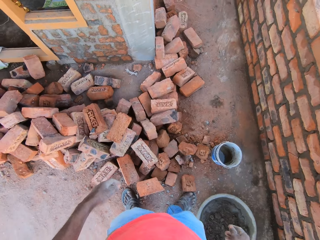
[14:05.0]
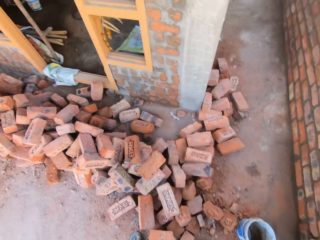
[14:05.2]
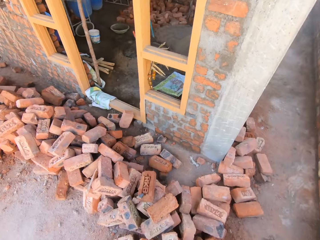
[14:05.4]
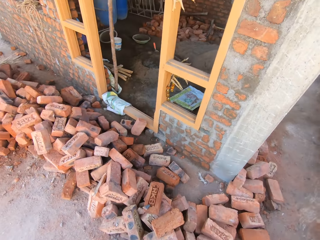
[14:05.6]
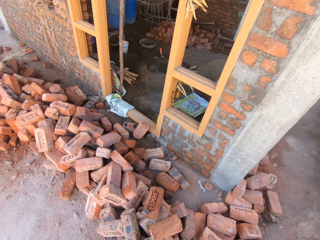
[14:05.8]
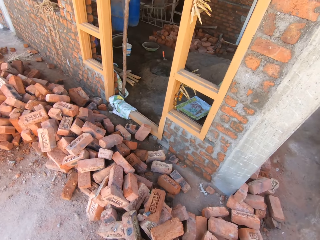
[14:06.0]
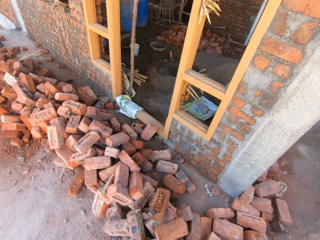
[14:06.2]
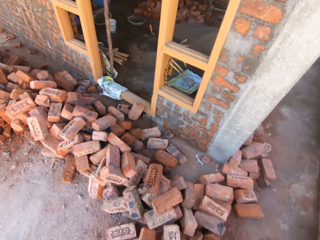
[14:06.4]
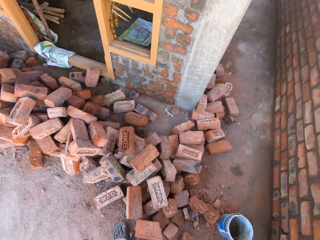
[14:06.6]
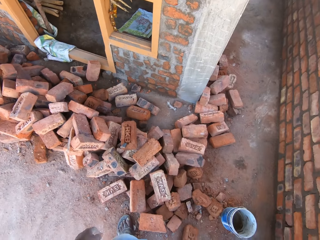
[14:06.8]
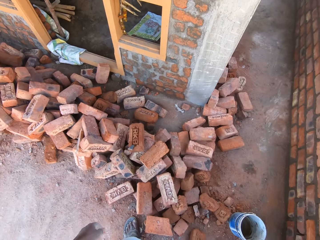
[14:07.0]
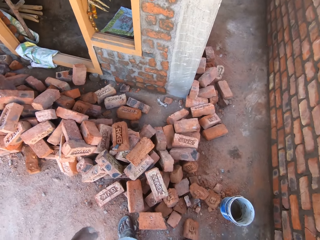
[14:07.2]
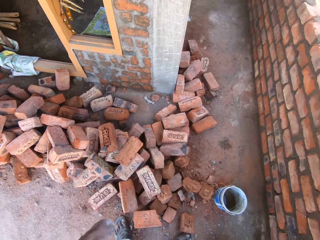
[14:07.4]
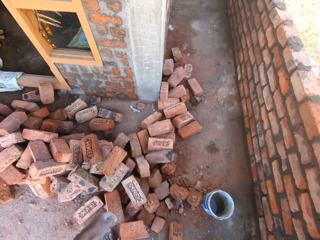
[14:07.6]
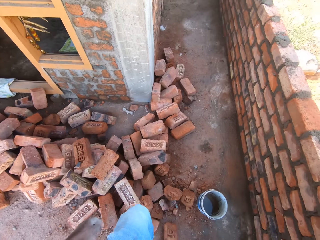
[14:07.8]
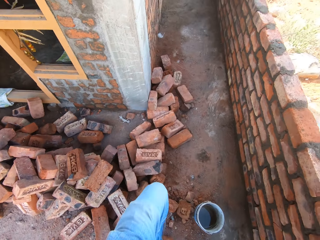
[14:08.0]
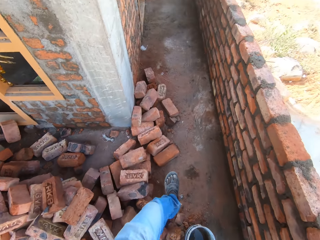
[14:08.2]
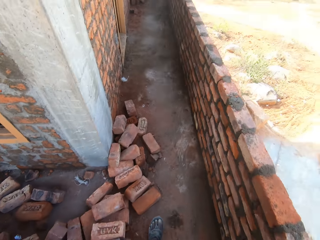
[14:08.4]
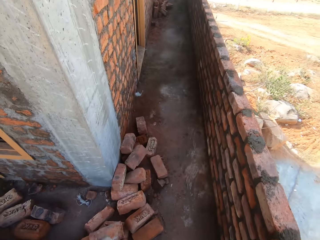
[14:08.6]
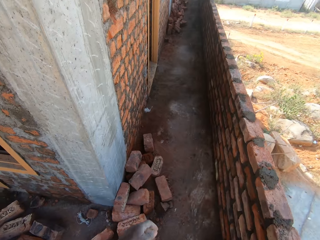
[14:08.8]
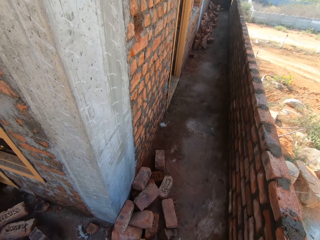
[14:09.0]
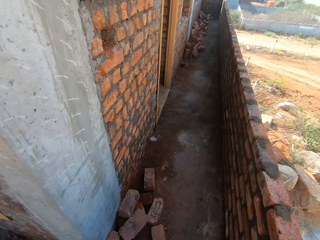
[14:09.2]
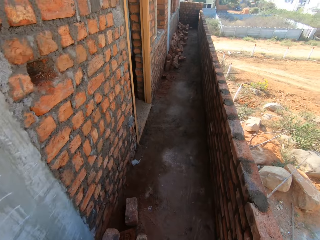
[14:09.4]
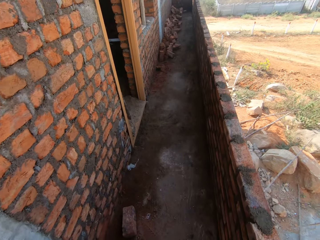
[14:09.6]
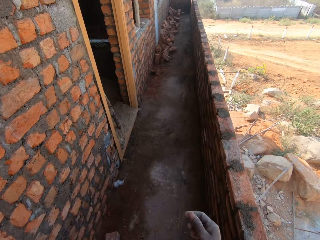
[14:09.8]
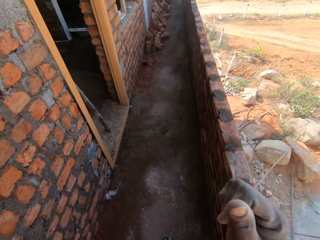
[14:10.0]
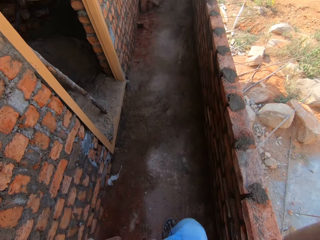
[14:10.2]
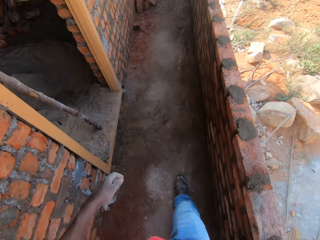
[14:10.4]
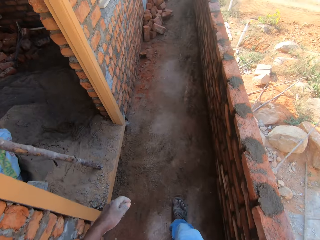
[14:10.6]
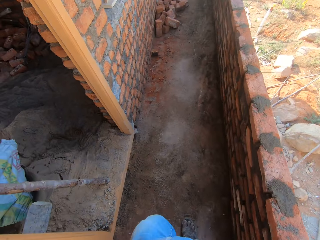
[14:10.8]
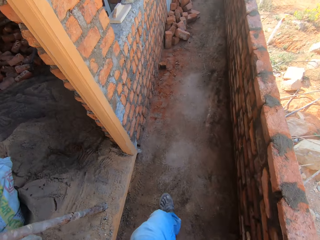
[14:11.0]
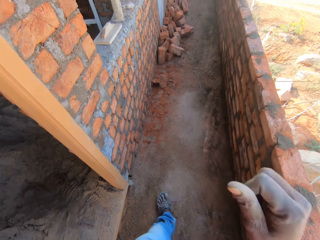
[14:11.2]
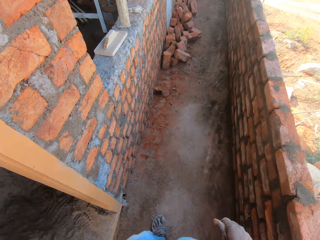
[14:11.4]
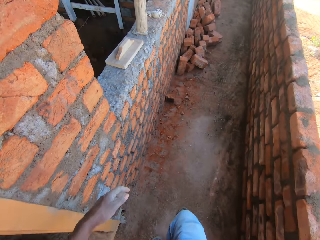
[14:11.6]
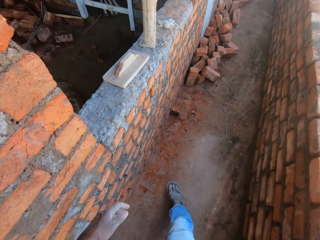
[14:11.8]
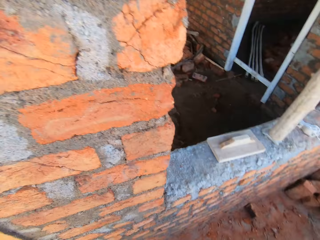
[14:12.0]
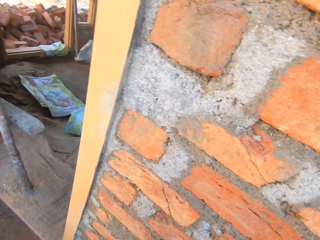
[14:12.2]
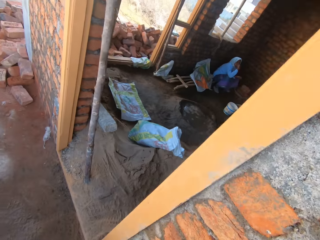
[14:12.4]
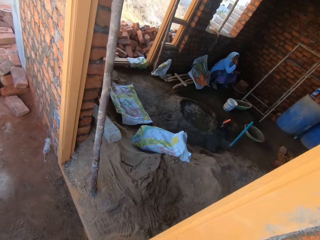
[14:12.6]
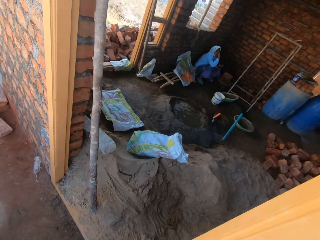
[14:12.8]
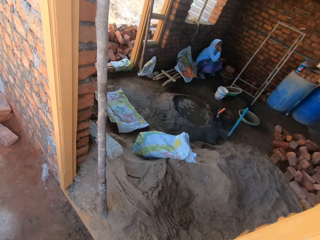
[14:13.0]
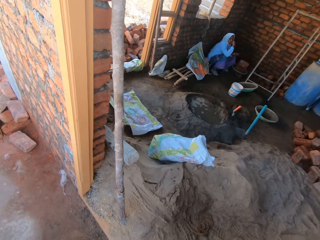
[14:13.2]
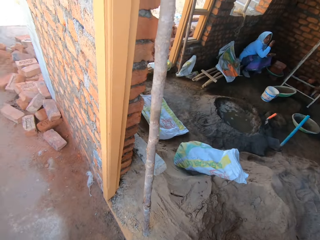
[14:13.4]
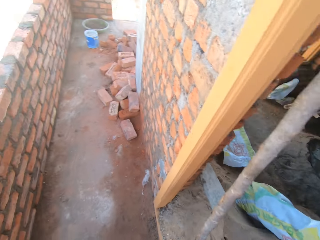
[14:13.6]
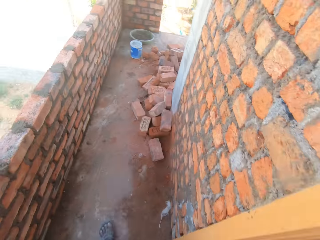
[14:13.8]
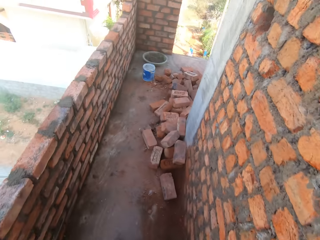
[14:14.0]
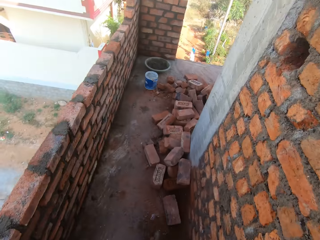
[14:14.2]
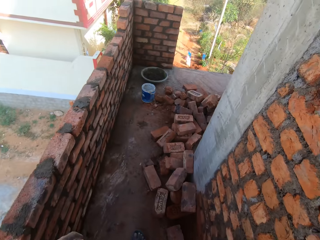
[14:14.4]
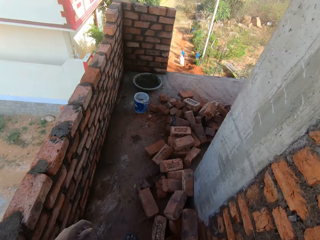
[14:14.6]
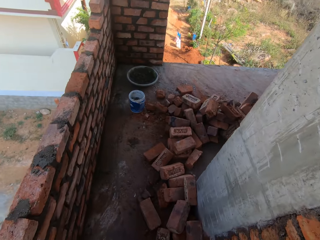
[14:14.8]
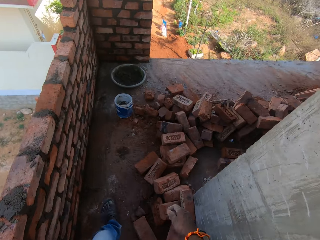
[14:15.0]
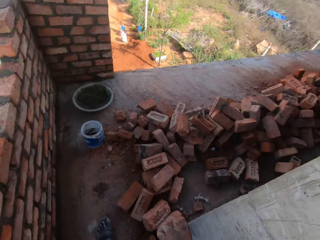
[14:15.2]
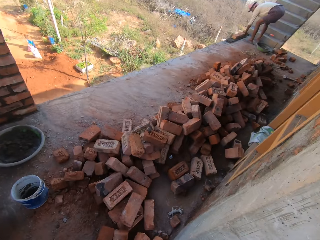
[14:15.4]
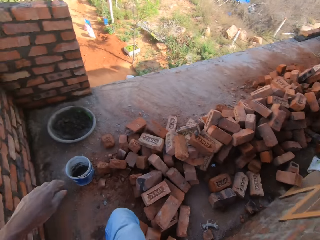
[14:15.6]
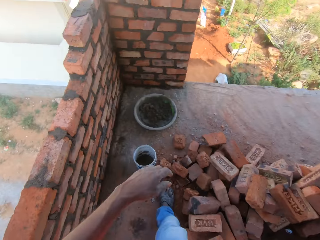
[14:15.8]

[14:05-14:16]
The camera wearer looks around, walks around, raises the right hand, walks around, sways the left hand, walks around, drops the right hand, walks around, looks around and walks around.

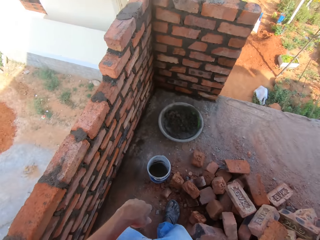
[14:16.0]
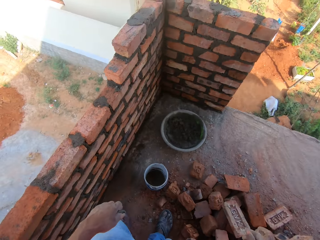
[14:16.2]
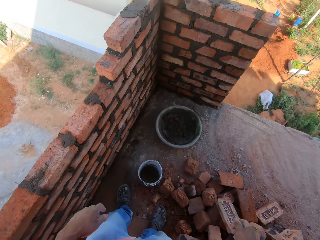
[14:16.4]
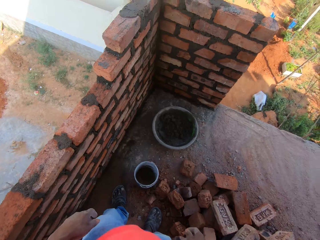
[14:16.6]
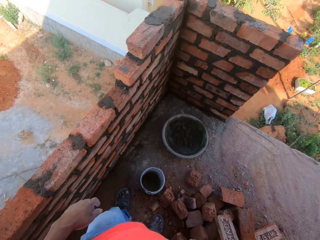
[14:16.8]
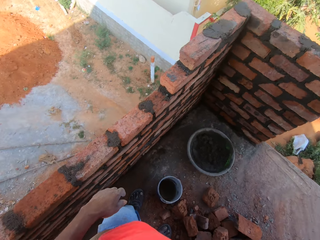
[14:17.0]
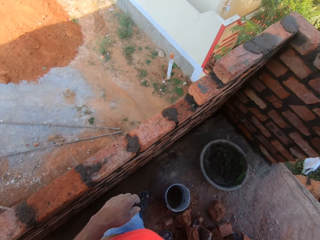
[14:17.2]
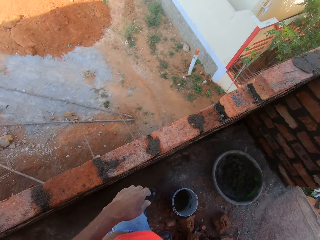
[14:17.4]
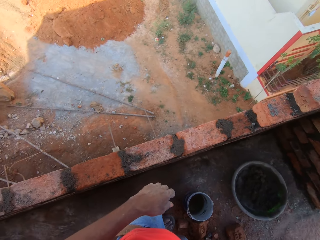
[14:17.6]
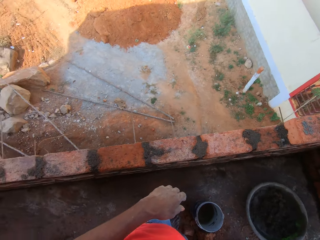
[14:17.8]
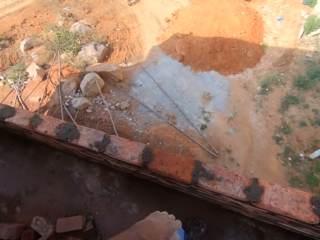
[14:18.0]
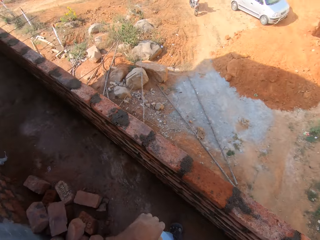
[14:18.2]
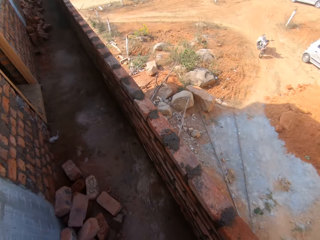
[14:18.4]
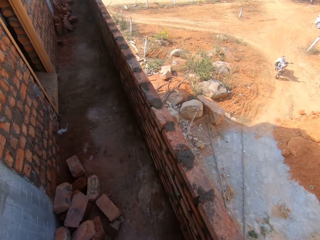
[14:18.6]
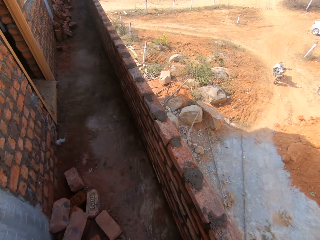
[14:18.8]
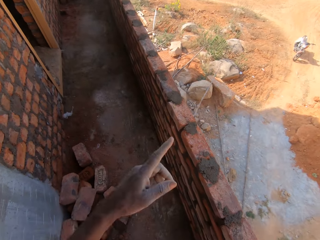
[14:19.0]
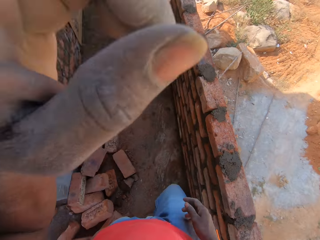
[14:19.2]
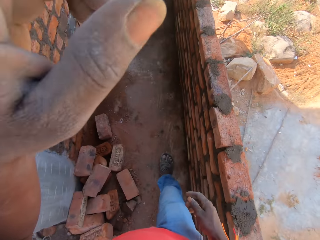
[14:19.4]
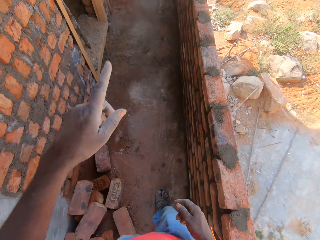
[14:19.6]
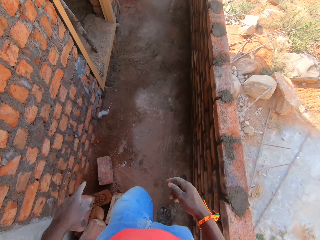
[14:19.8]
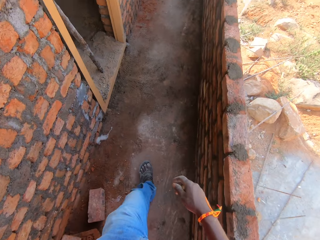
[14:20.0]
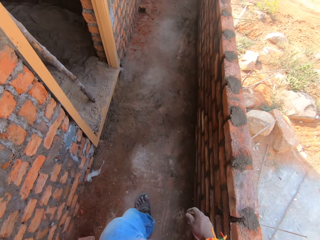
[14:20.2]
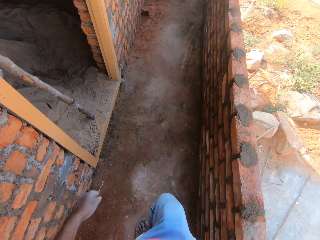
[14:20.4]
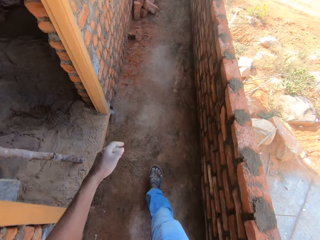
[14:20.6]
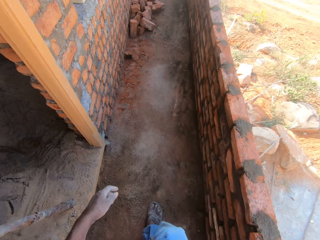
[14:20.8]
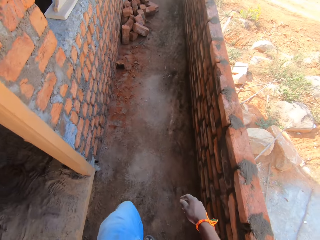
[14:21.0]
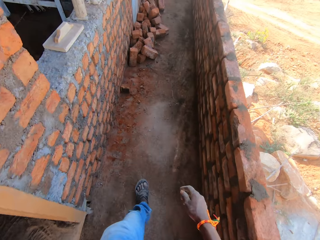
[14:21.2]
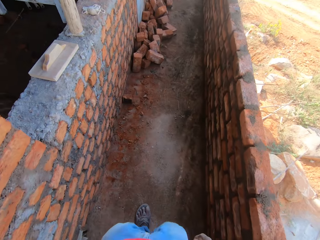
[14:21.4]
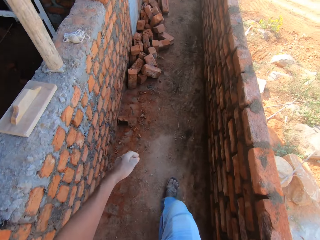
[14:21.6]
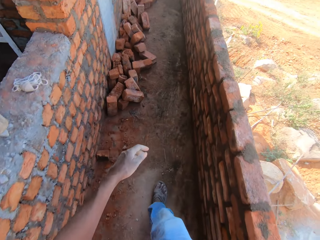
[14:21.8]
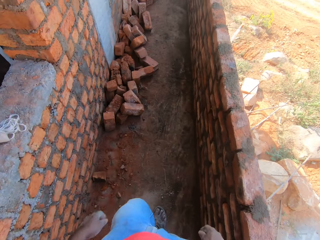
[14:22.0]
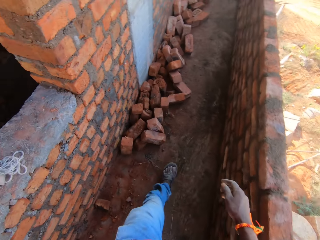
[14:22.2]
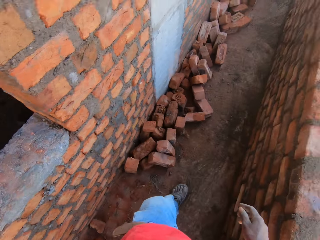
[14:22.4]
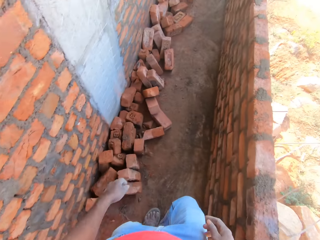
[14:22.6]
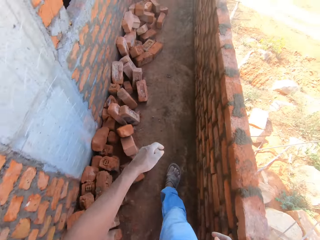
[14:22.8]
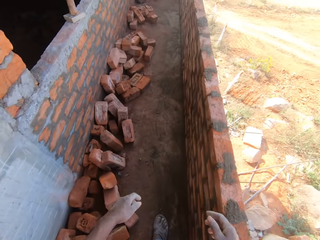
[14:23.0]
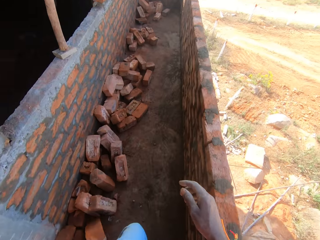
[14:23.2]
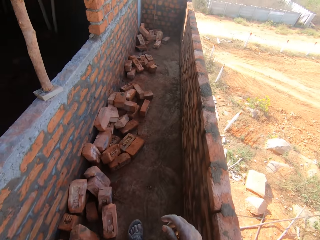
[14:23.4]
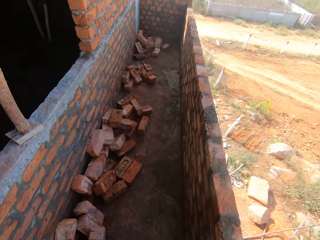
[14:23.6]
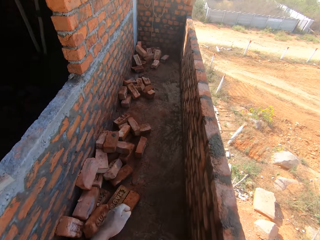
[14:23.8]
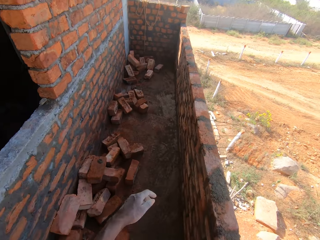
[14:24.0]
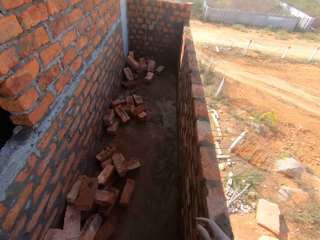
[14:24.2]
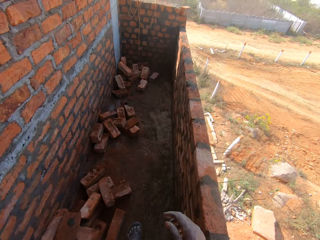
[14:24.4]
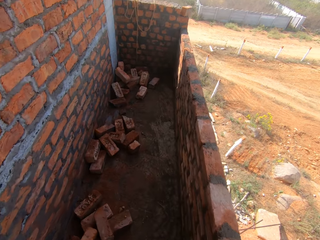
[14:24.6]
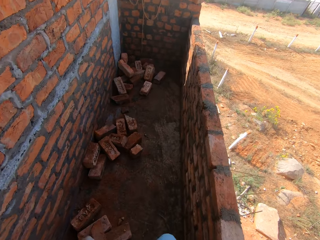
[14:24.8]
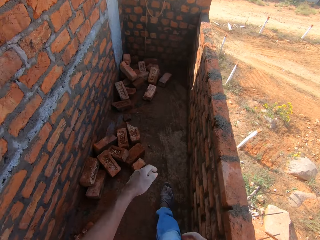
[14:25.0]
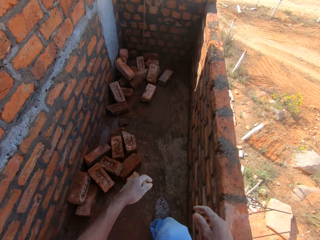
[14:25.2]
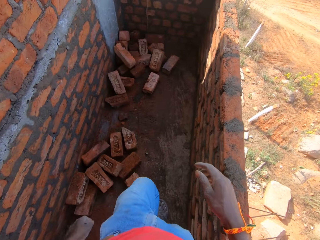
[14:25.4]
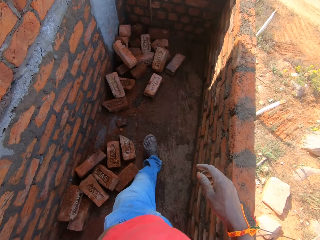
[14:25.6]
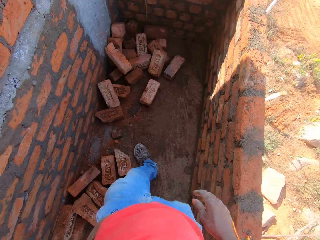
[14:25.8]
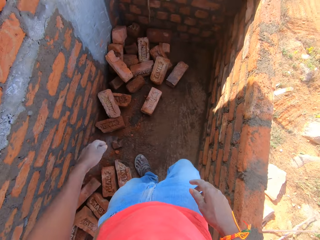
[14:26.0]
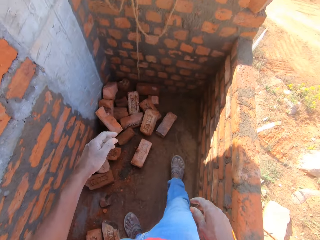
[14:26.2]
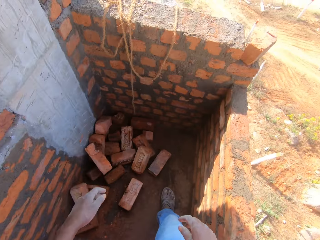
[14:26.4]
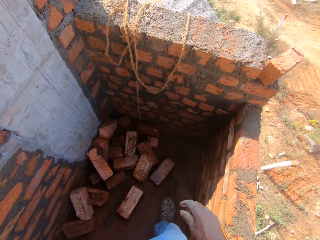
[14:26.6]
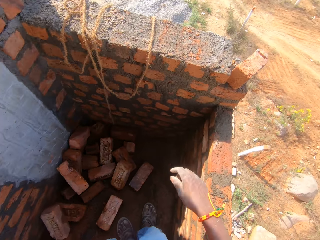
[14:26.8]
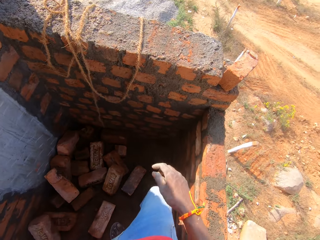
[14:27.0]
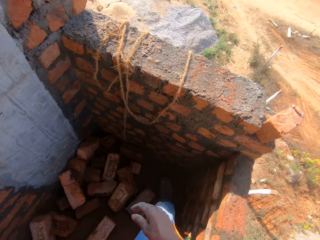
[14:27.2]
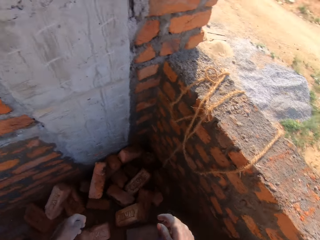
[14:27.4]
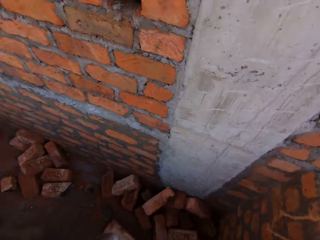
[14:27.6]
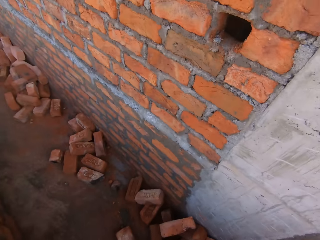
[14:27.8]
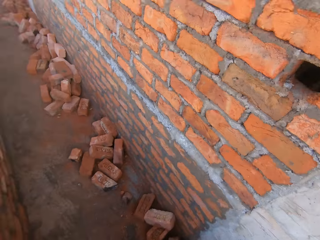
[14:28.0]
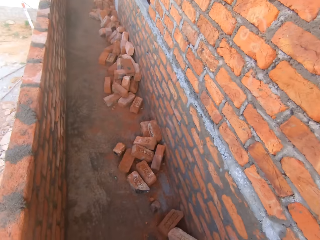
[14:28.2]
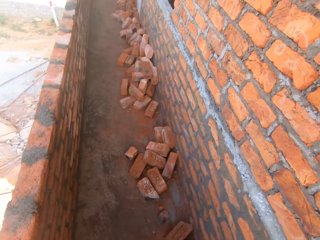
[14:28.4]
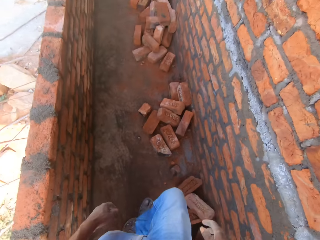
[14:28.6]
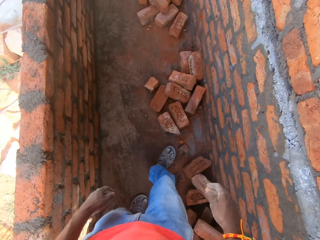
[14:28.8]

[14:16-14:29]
The camera wearer looks around, raises the left hand and points with the left hand on something. They walk around, sway the left hand, walk around, sway the left hand, sway the right hand, sway the left hand and sway the right hand. They walk around, sway the left hand, sway the right hand, walk around and look around.
